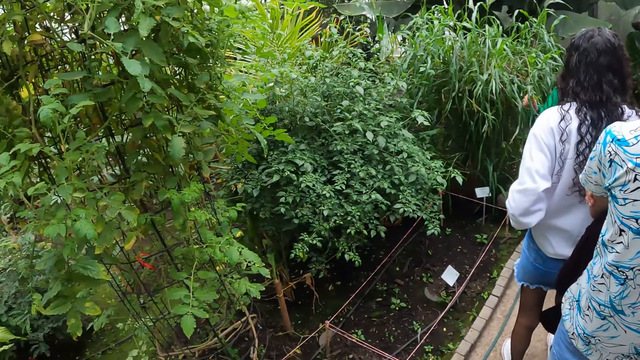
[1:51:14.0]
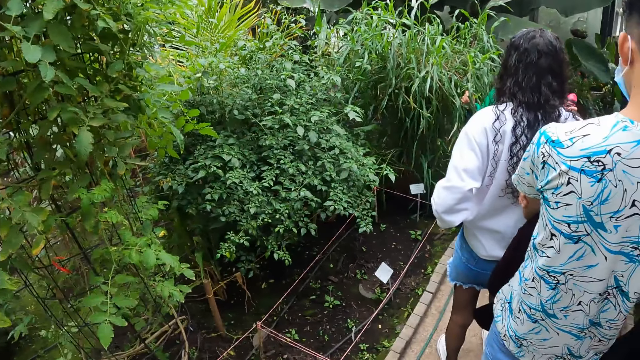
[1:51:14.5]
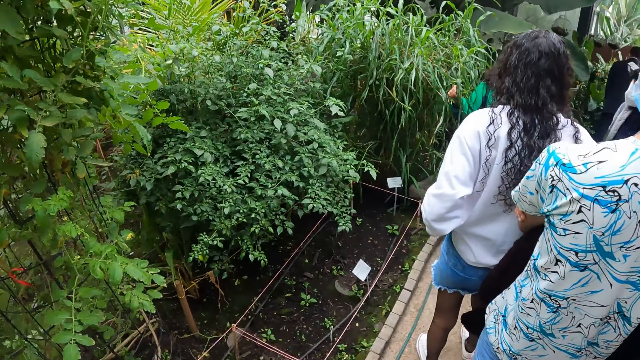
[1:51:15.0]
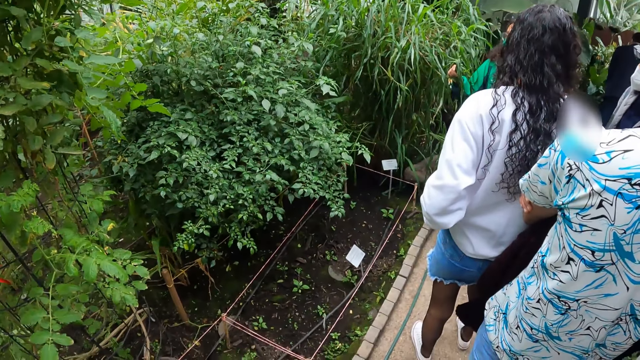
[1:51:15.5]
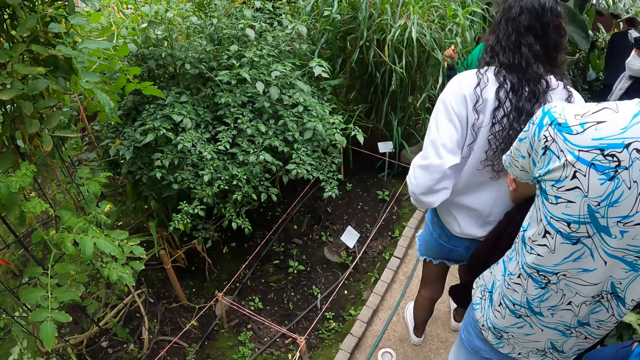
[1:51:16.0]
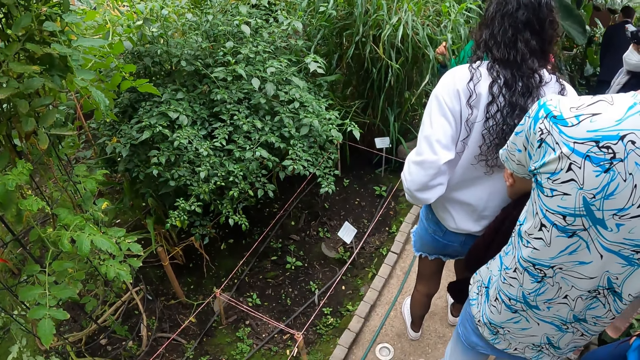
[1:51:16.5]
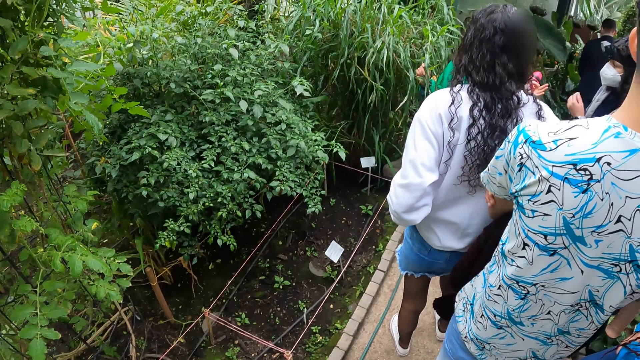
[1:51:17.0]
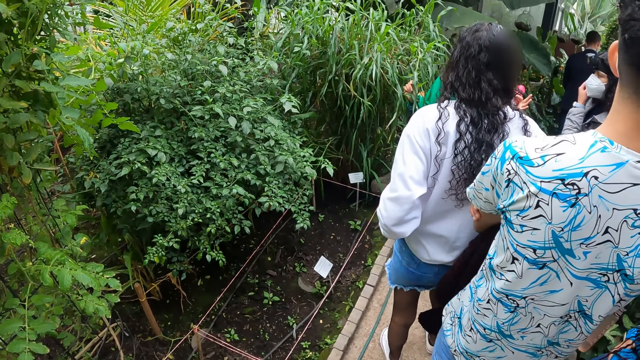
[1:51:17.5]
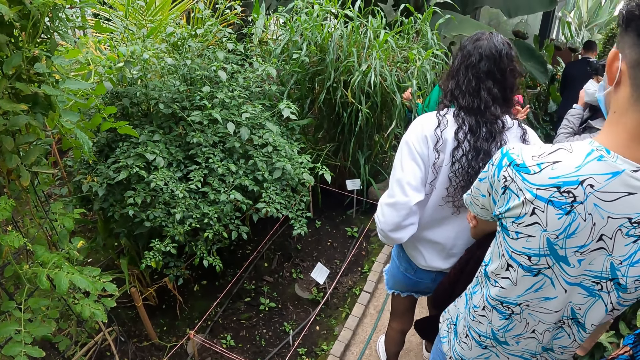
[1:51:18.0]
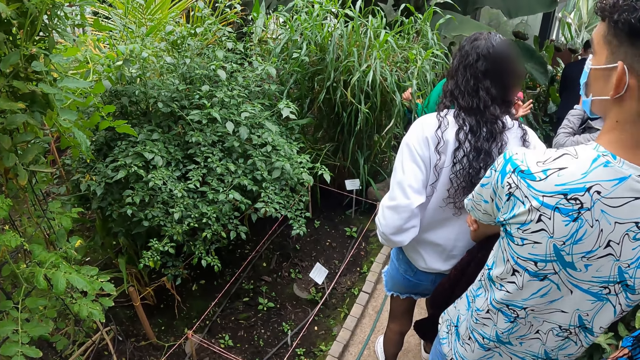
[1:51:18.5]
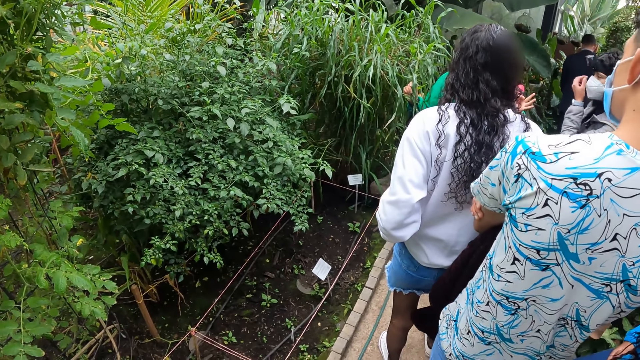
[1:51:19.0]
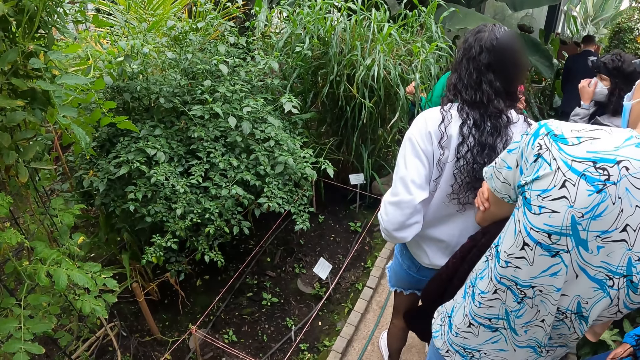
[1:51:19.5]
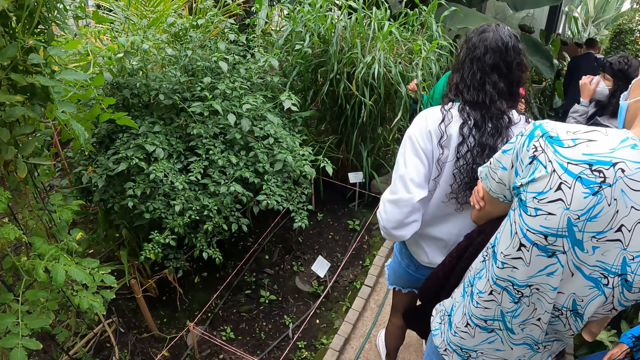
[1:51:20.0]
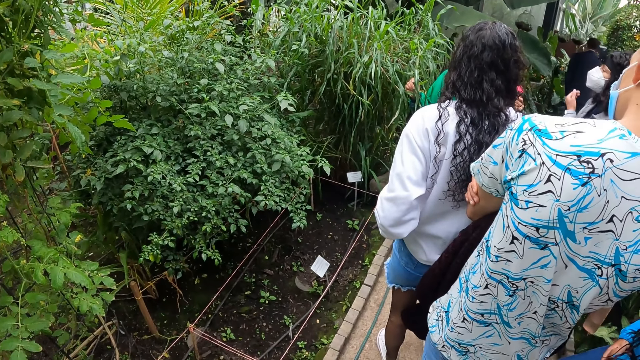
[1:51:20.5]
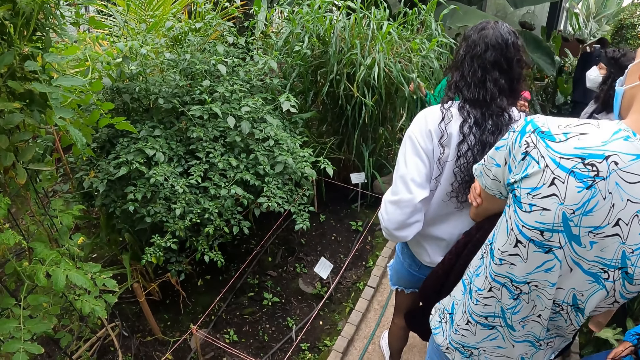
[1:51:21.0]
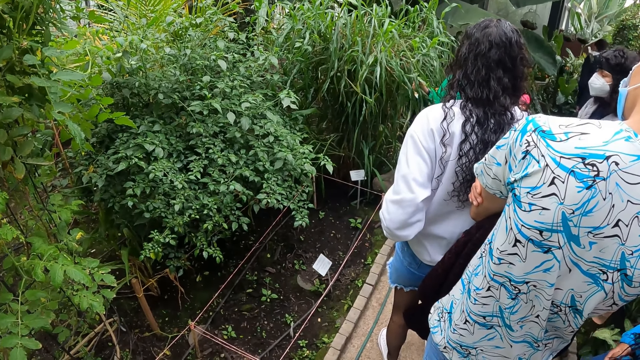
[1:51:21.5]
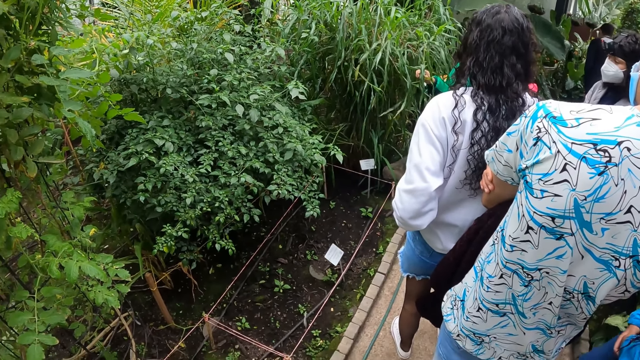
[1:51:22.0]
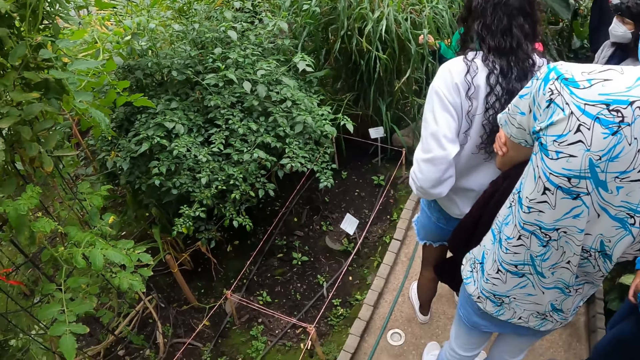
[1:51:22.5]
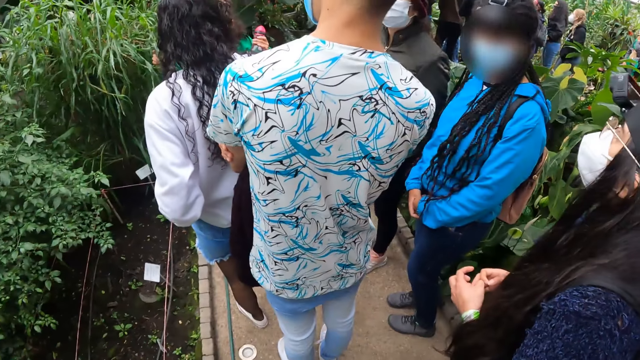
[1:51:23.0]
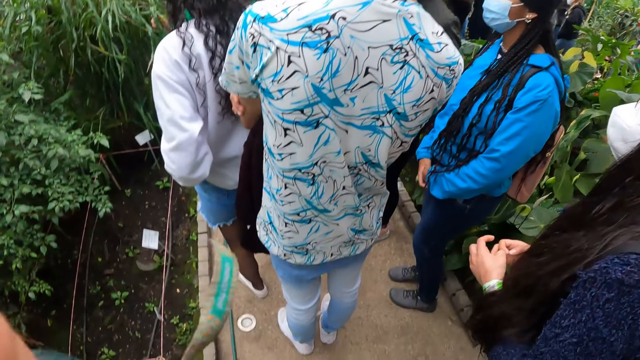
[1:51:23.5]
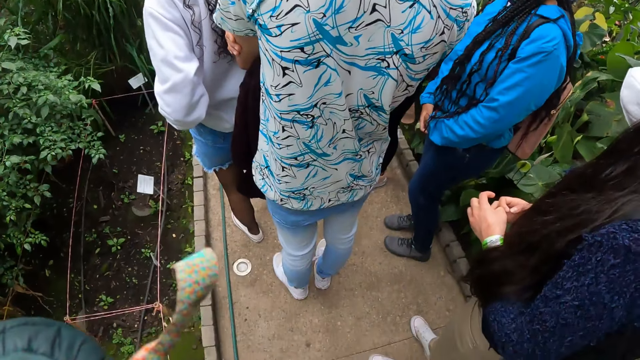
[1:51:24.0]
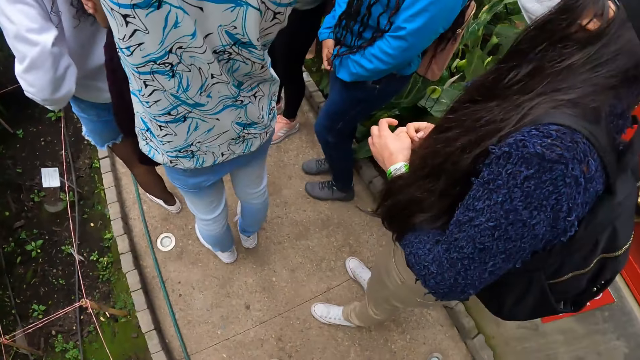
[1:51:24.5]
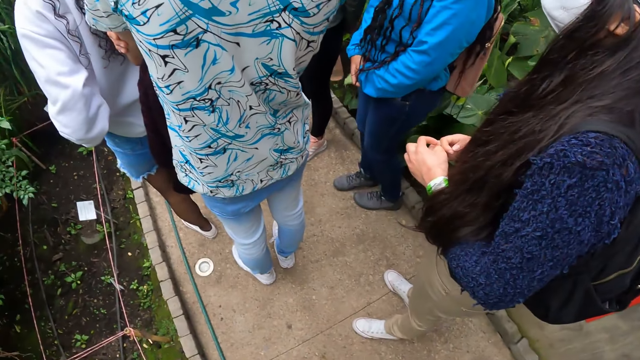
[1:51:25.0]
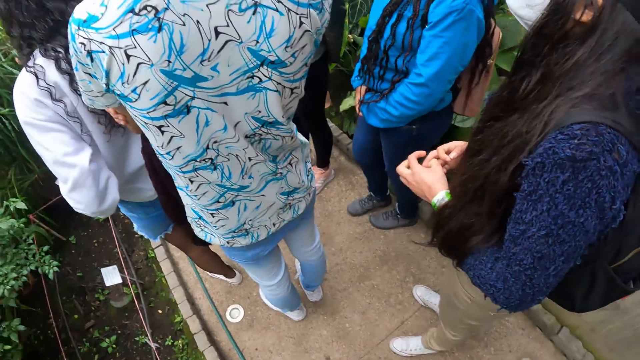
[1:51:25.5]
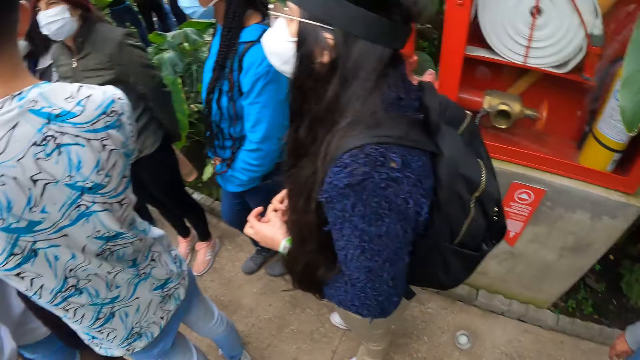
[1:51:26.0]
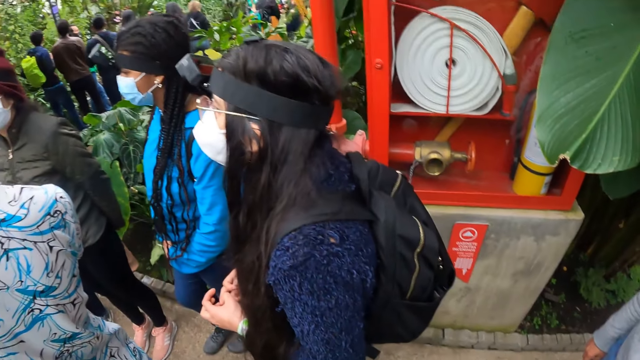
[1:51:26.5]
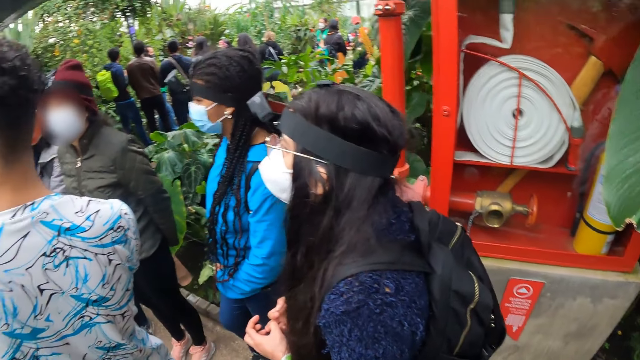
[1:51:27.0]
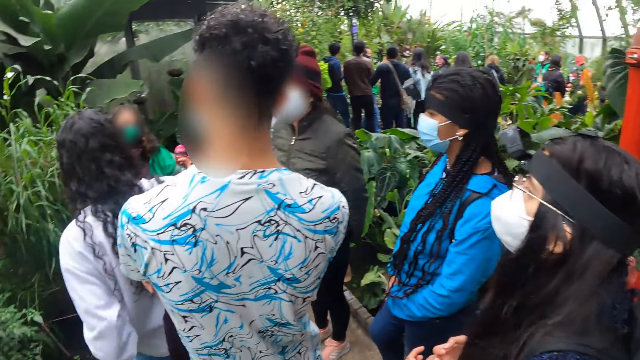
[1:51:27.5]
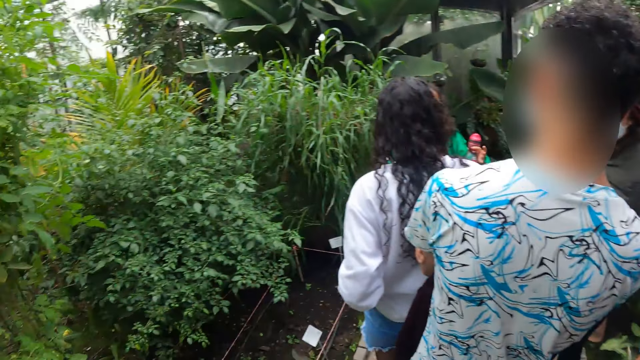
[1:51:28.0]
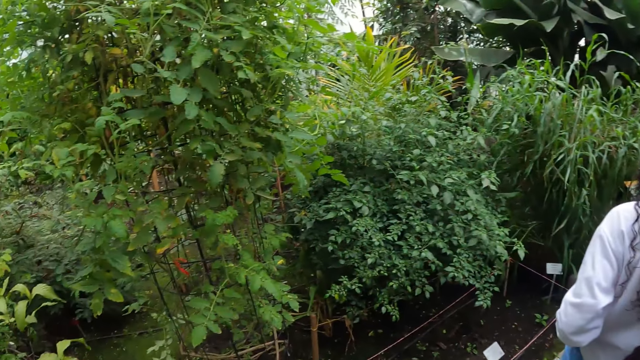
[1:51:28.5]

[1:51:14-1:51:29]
A man stretches his hand. The camera wearer looks around the field.

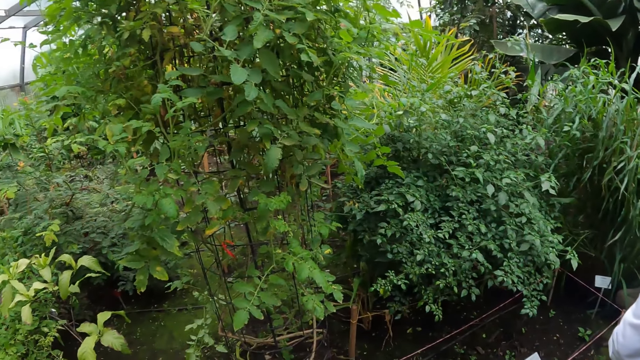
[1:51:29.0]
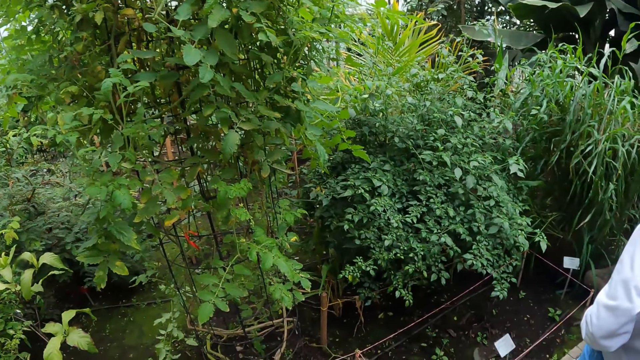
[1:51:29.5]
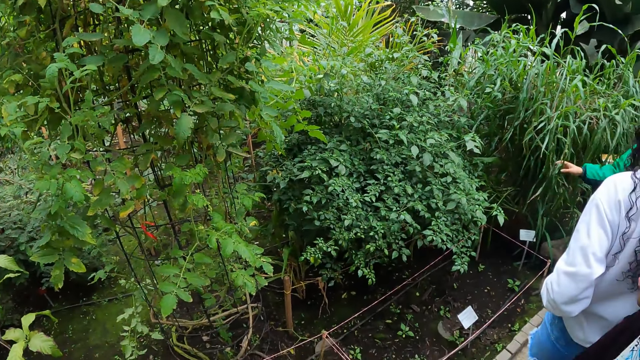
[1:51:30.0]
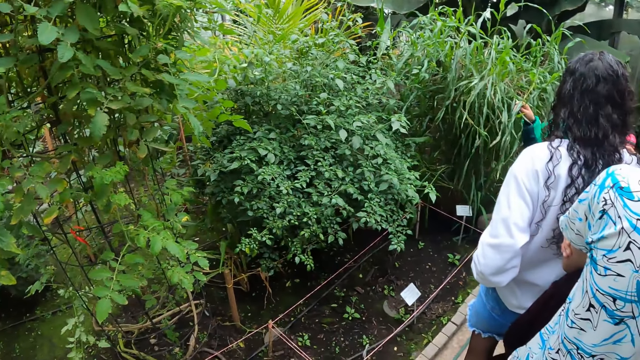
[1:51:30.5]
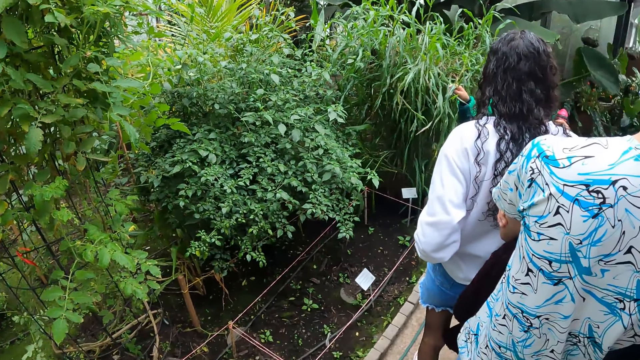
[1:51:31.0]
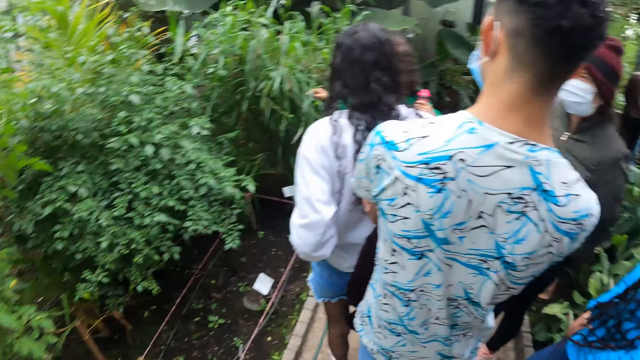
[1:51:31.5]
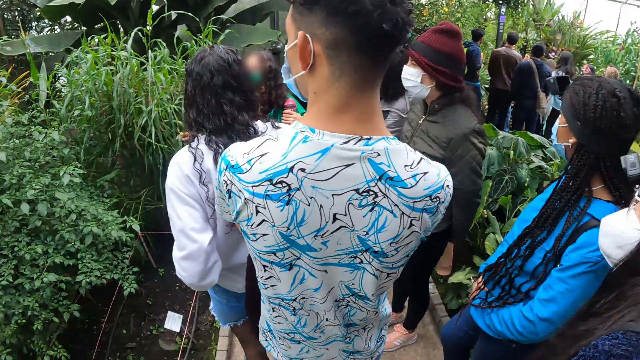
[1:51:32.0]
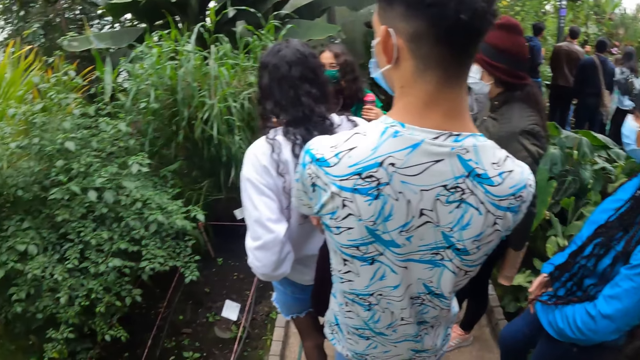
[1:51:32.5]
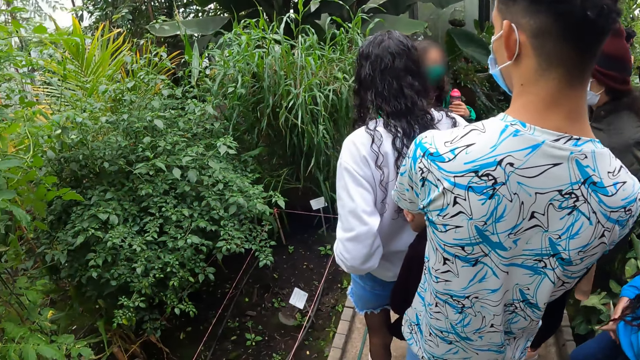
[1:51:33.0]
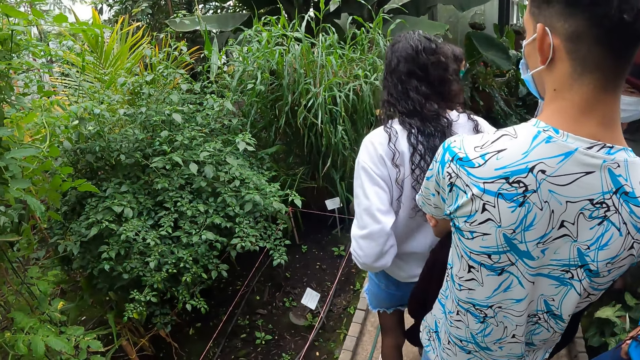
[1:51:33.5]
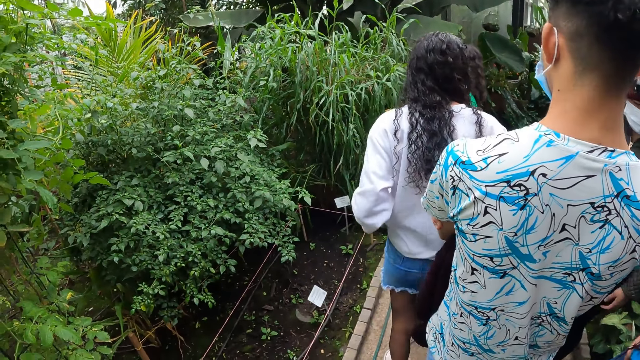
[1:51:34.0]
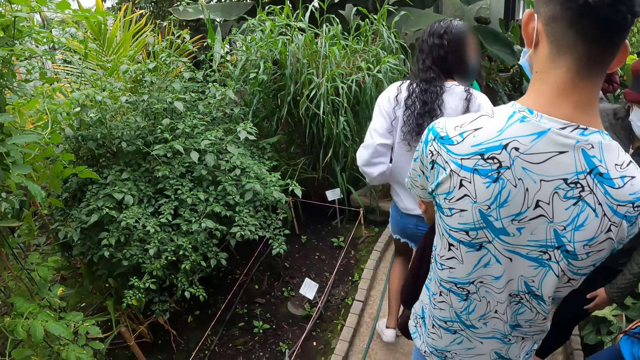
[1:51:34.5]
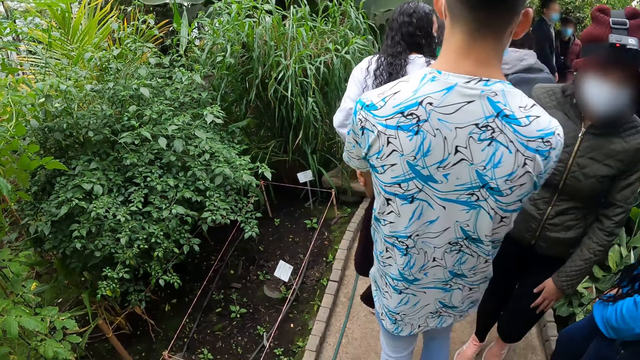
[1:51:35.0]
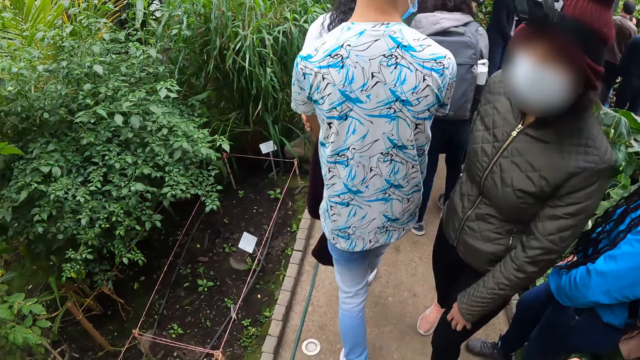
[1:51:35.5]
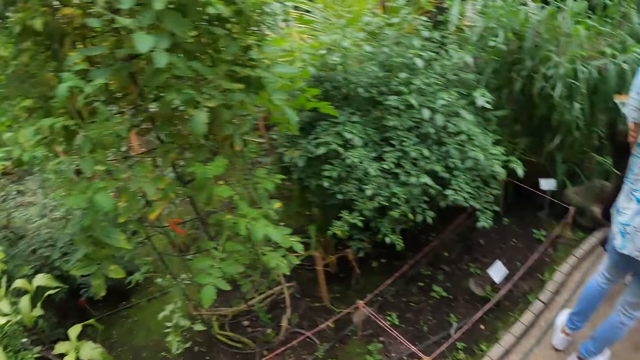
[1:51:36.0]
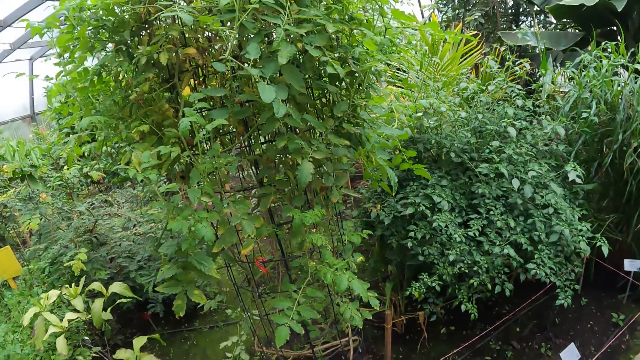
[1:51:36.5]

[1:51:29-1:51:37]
The lady touches the plants. The camera wearer looks around the field. They walk with the group of people in the garden.
